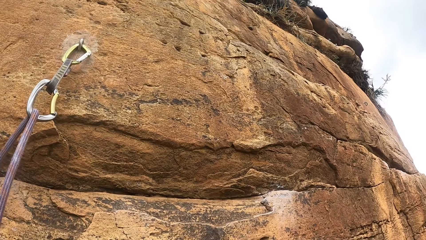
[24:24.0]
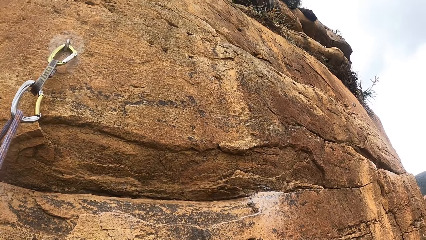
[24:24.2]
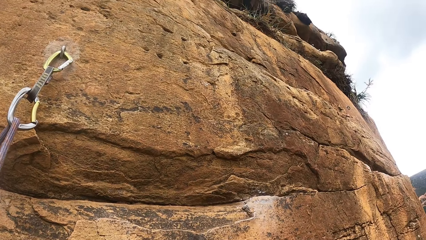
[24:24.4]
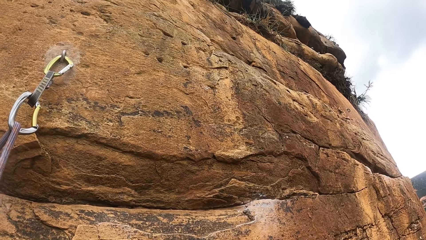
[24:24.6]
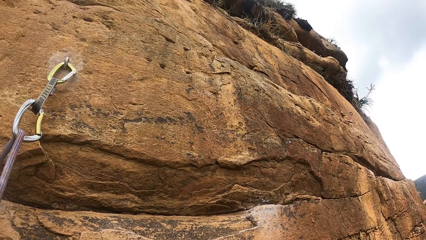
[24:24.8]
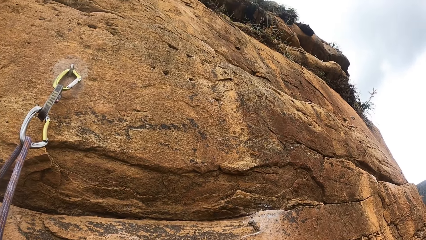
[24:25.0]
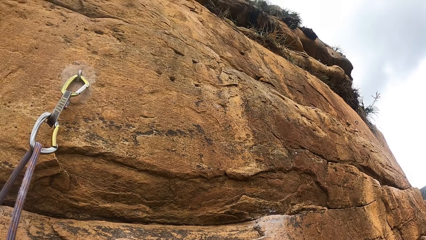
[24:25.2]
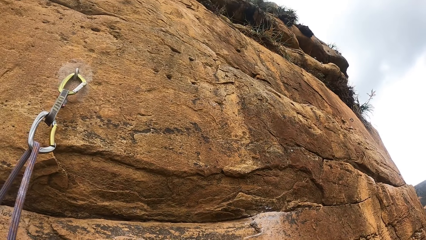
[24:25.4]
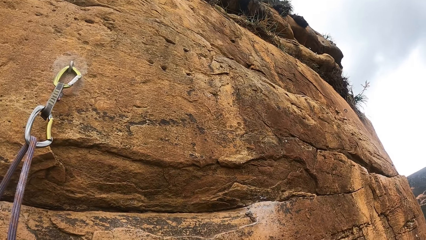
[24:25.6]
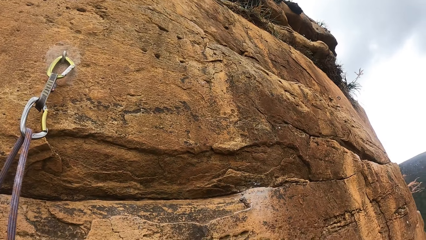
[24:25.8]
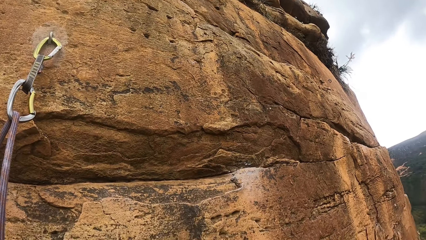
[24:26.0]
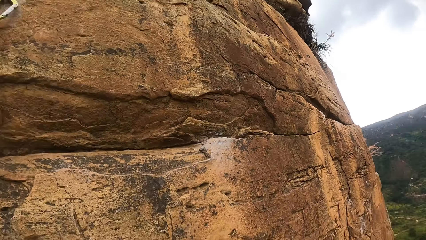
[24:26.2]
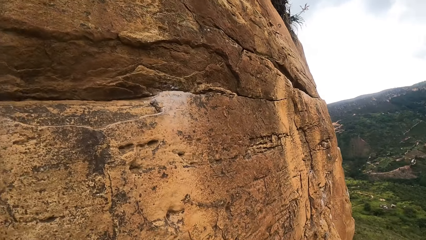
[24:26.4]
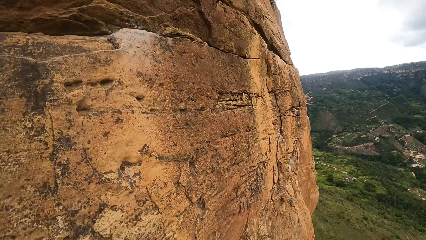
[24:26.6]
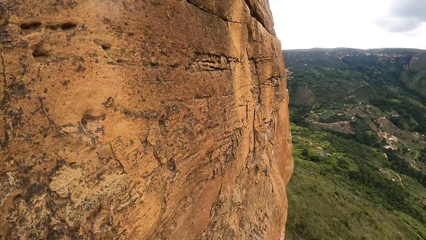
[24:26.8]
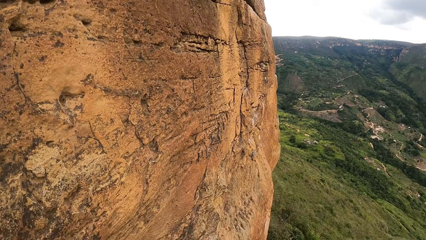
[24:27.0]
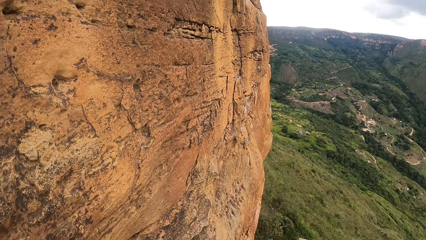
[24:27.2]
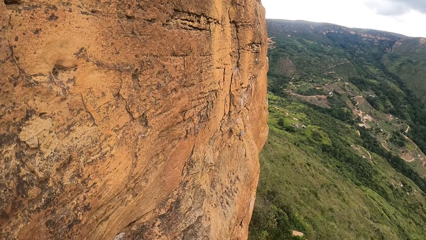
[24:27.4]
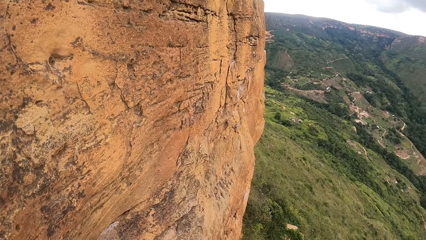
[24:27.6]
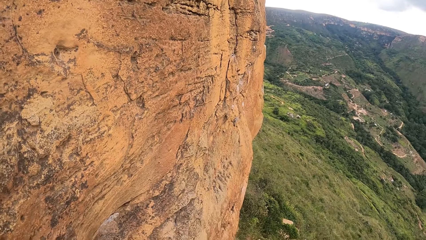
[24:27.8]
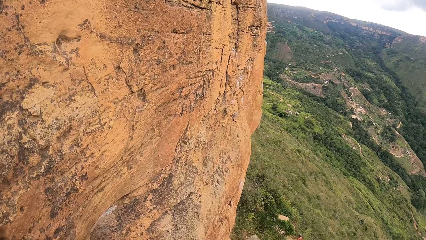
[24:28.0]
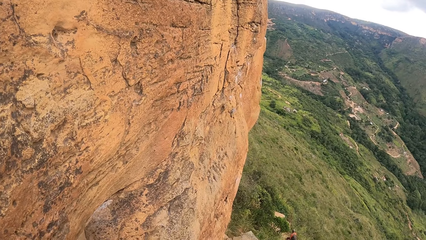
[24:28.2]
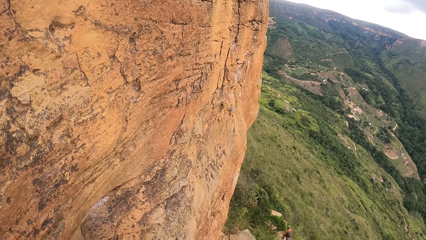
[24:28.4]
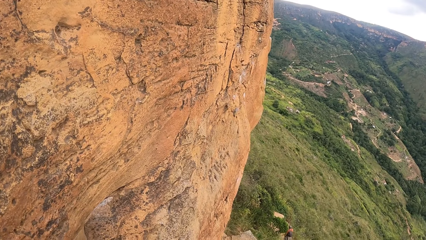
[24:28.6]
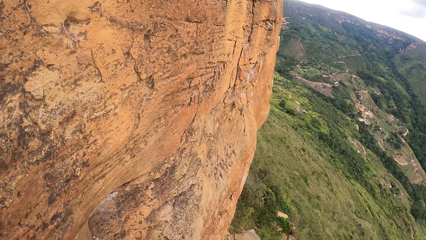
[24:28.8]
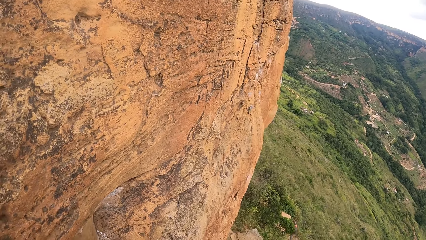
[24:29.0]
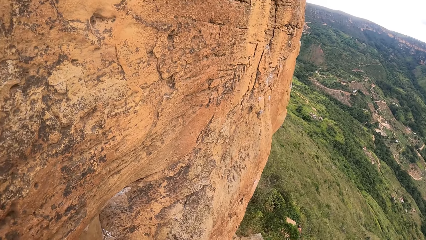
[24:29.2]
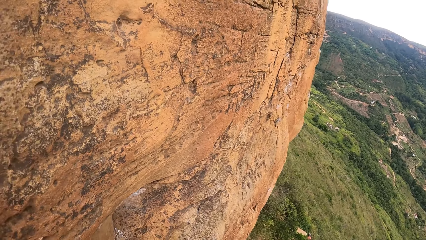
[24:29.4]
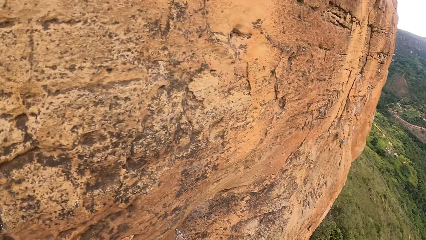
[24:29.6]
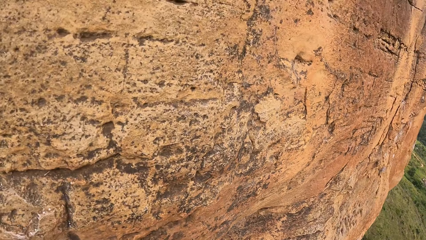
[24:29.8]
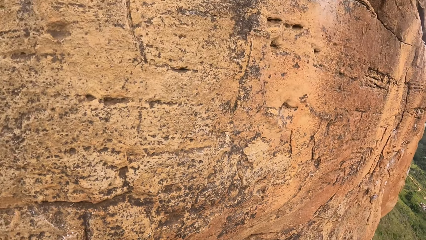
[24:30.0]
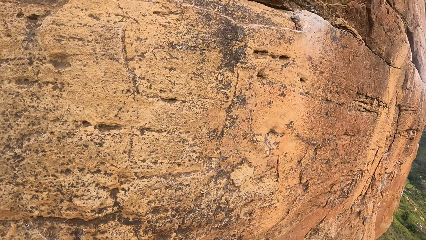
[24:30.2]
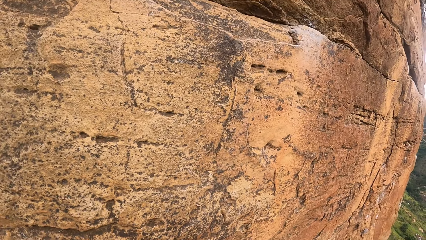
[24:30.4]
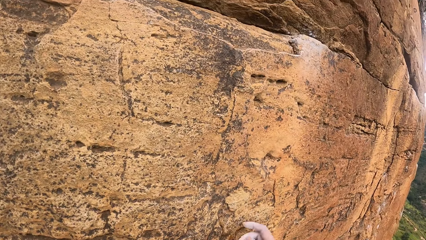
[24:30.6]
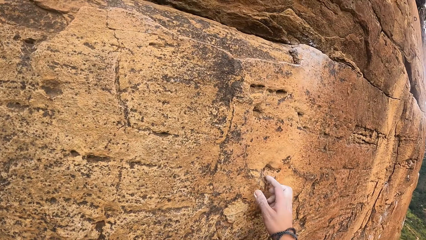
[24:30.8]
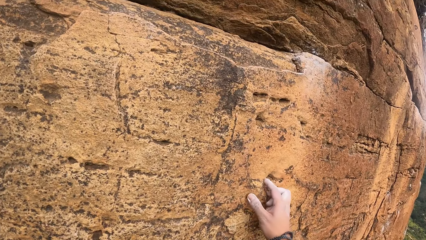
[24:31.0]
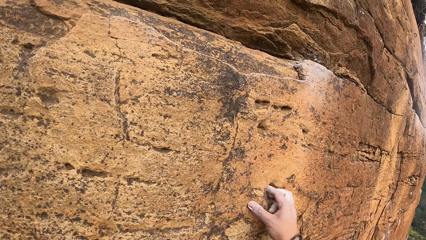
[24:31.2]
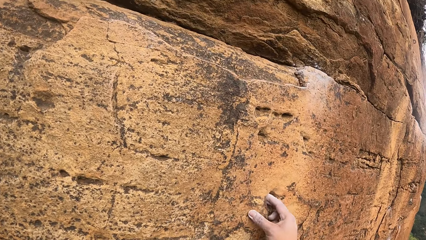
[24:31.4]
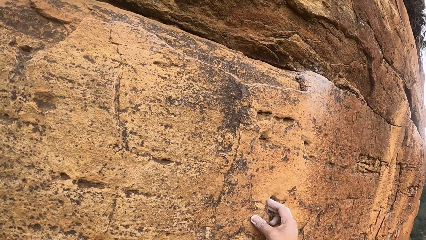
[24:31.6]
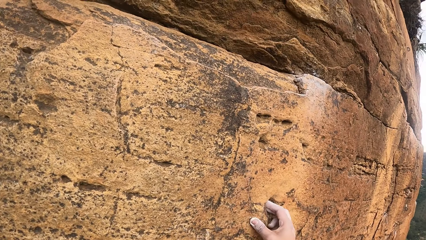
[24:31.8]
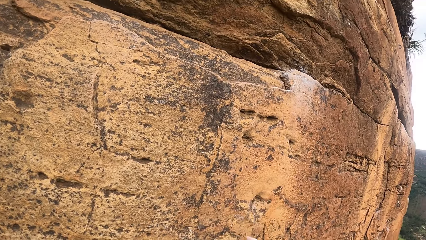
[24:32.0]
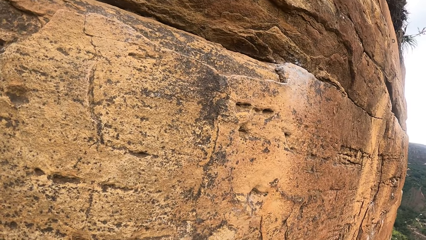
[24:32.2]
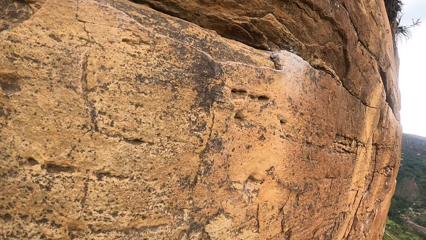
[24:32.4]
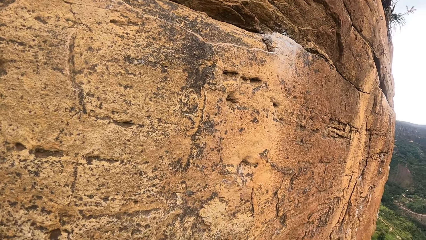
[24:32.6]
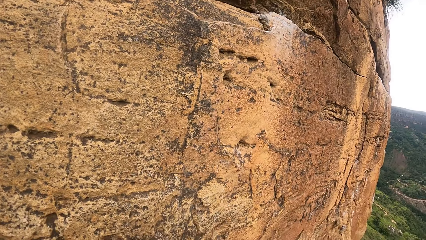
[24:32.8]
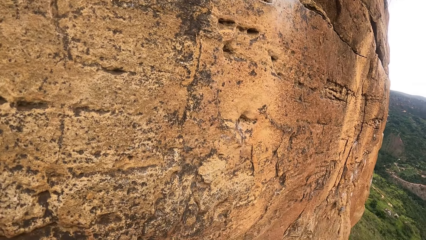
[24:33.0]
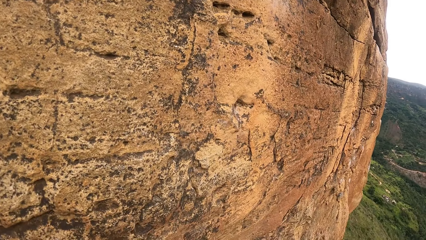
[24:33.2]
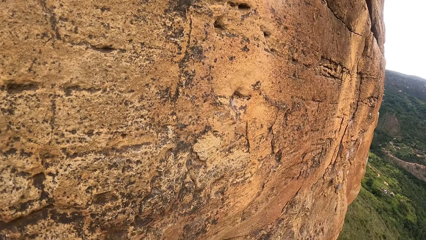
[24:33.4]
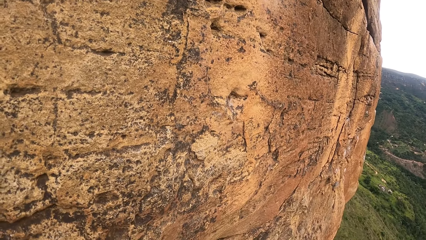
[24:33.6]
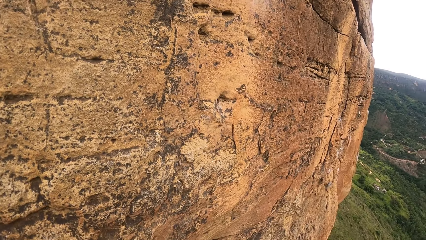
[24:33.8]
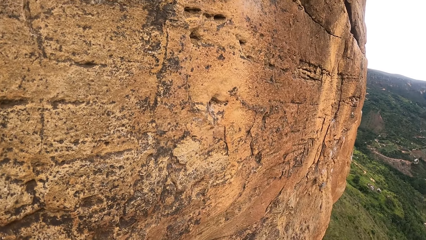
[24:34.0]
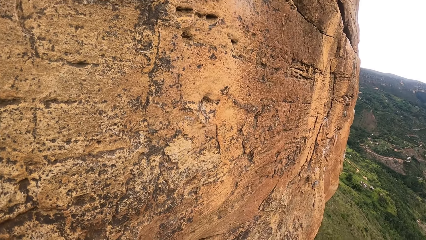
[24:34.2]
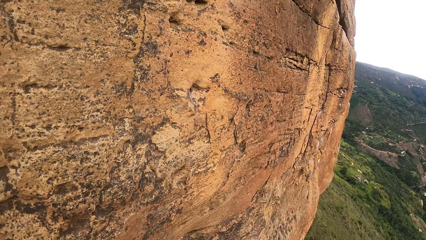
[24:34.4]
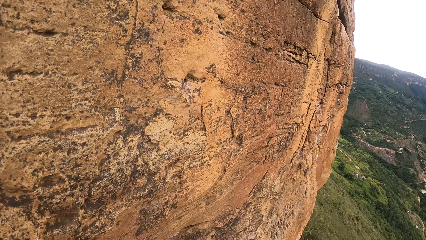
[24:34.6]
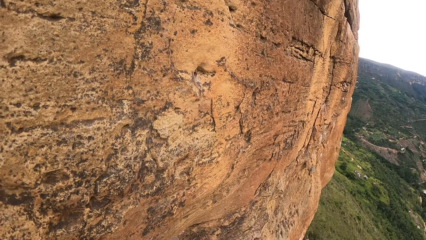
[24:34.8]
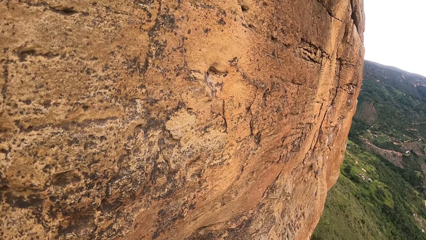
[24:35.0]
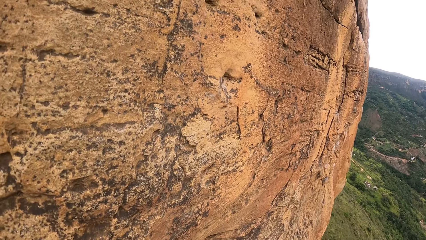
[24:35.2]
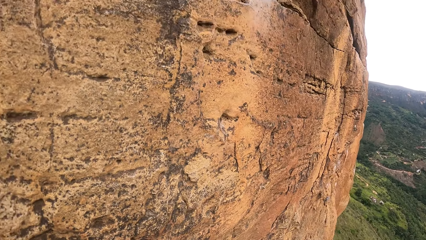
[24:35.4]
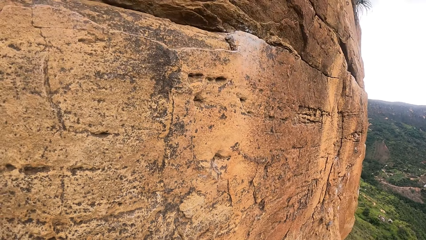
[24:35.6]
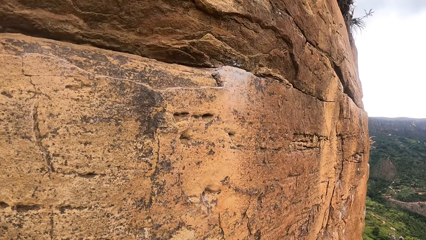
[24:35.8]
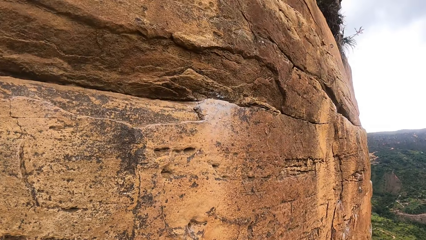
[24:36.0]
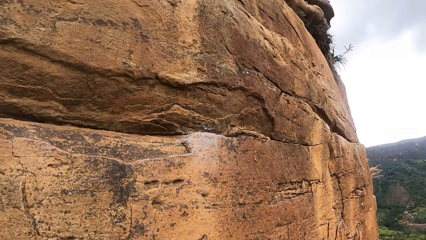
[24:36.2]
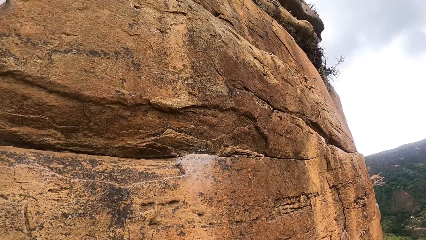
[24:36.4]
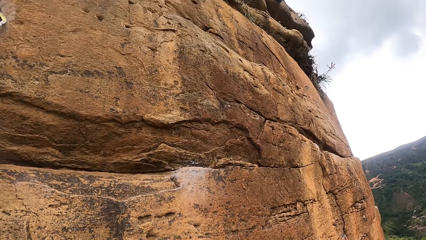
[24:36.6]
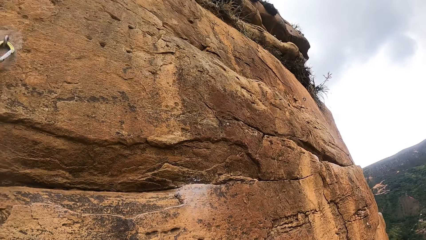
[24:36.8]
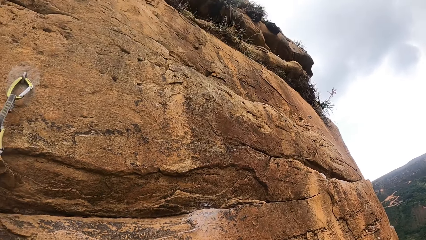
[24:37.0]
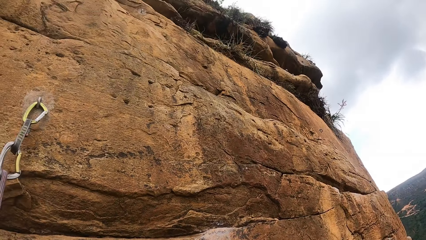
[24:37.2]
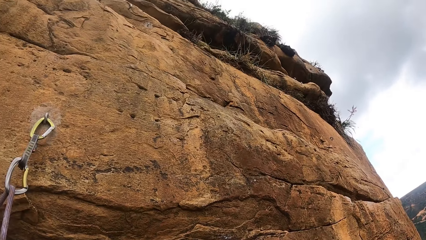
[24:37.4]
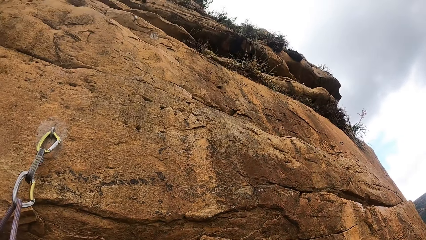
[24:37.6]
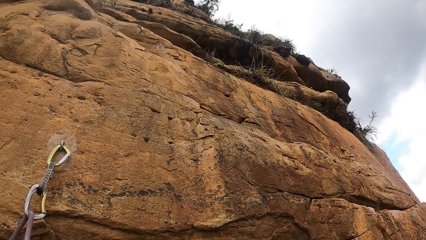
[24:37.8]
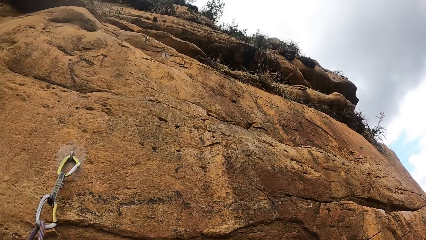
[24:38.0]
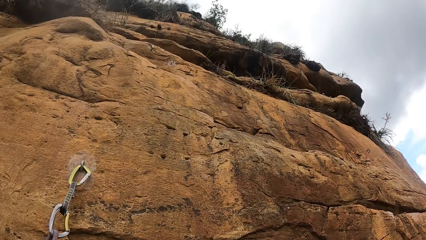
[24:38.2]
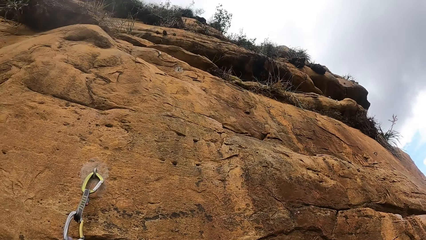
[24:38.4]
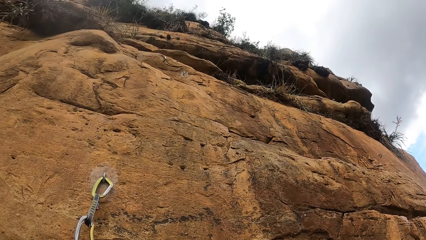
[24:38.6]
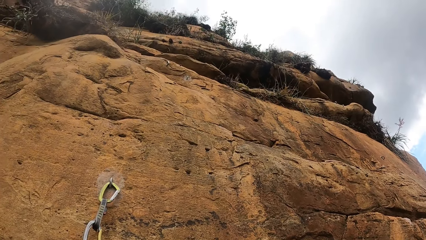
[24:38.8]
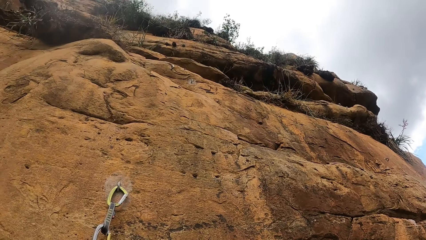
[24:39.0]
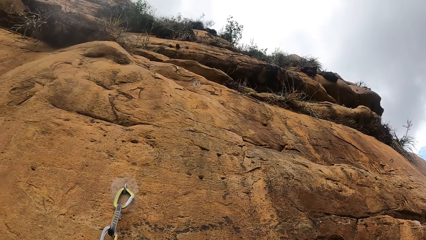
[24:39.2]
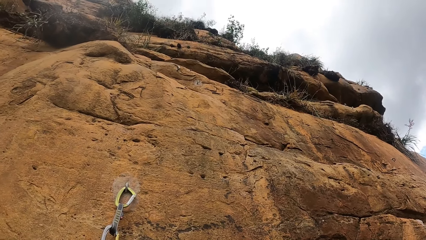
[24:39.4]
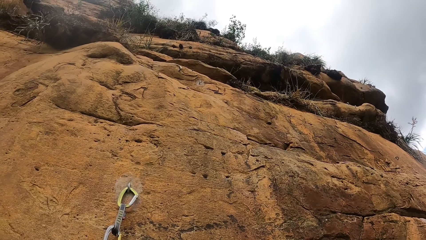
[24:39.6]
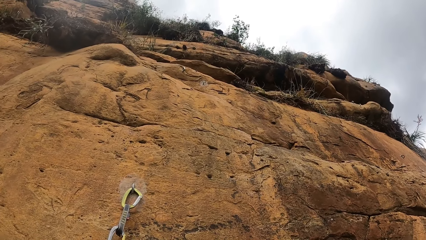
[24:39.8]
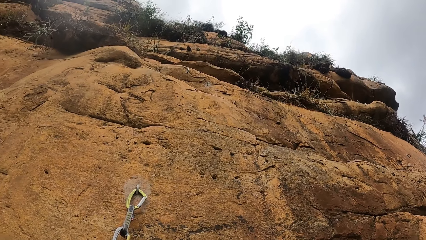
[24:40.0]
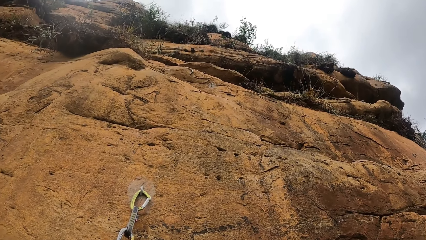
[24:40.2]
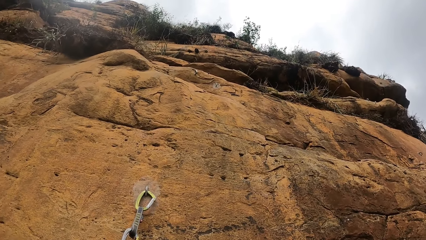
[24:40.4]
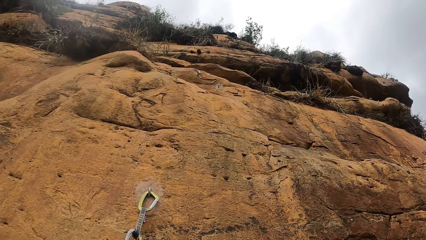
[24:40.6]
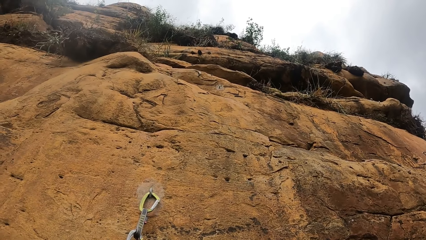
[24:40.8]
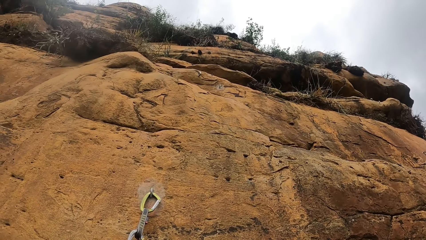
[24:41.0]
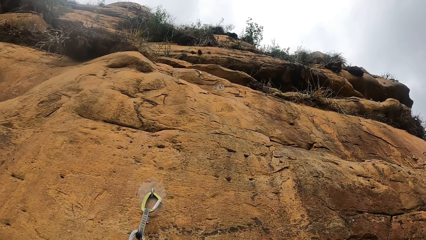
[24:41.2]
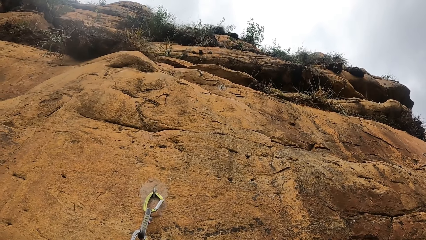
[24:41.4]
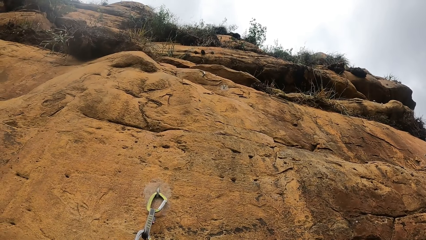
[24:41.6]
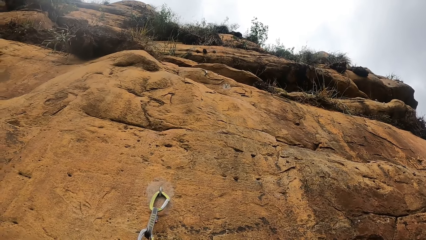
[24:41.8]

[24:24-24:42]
The camera wearer looks around. They climb the rock. They hold the rock. They look around. They look up.
